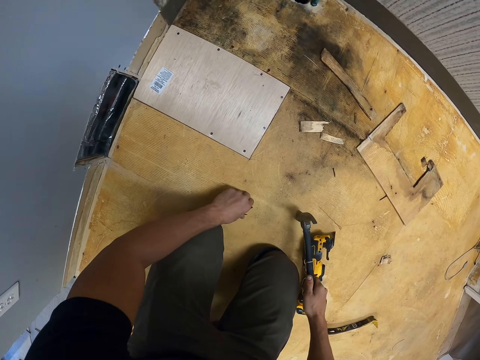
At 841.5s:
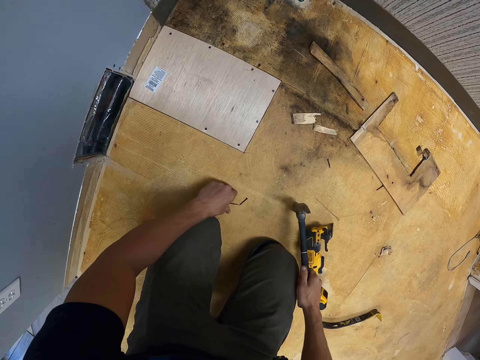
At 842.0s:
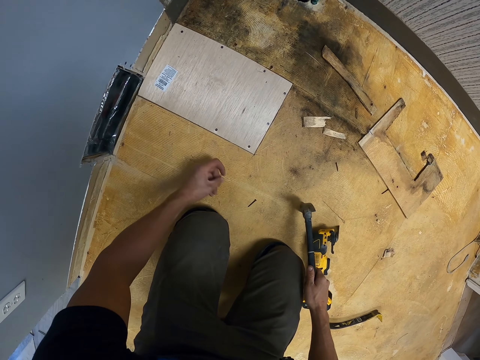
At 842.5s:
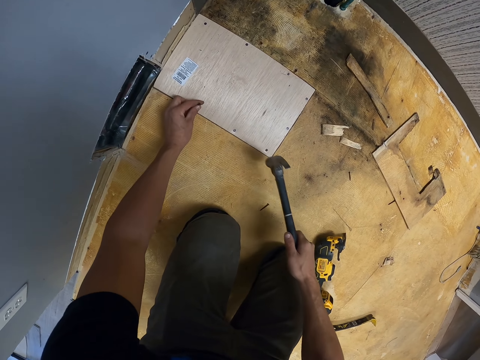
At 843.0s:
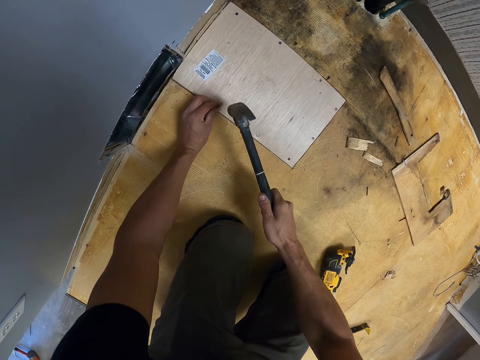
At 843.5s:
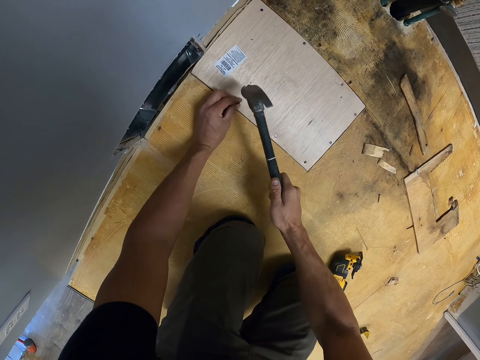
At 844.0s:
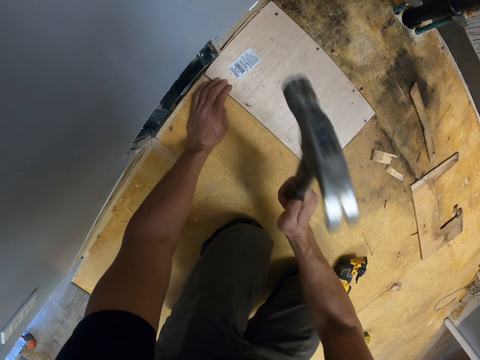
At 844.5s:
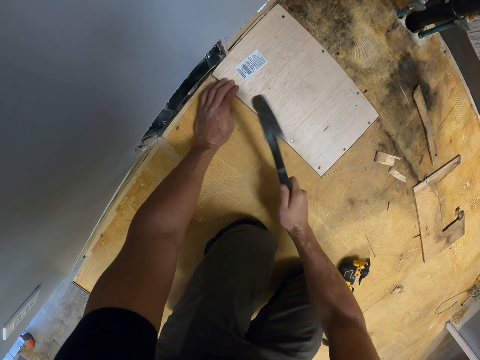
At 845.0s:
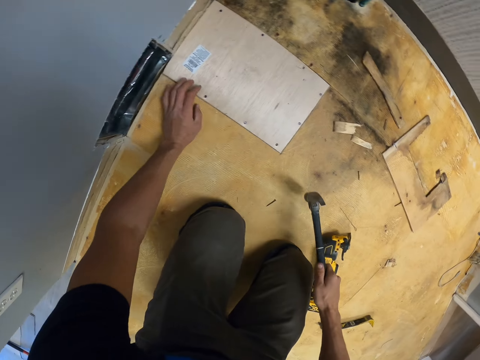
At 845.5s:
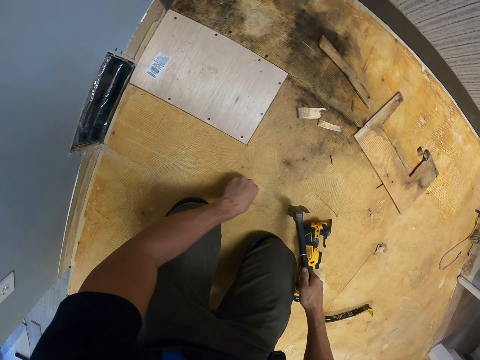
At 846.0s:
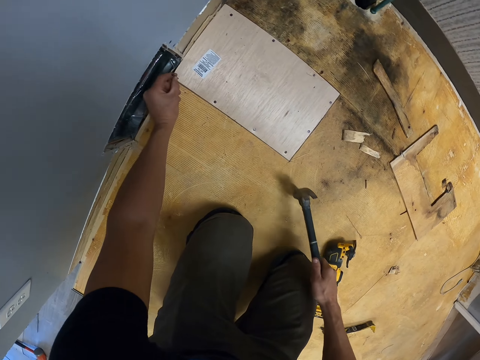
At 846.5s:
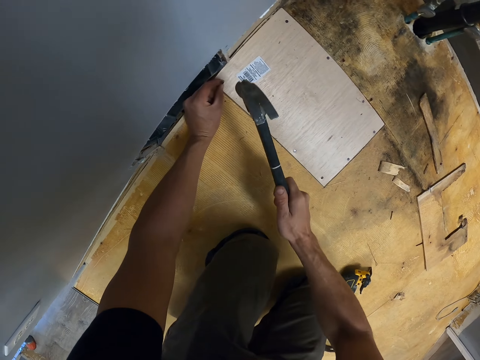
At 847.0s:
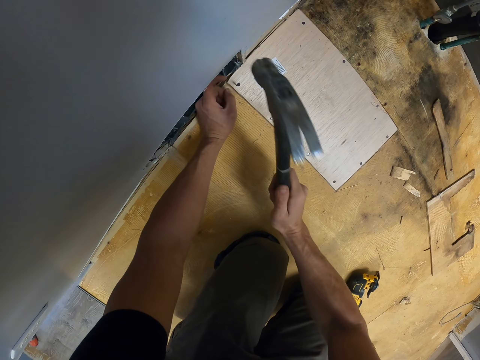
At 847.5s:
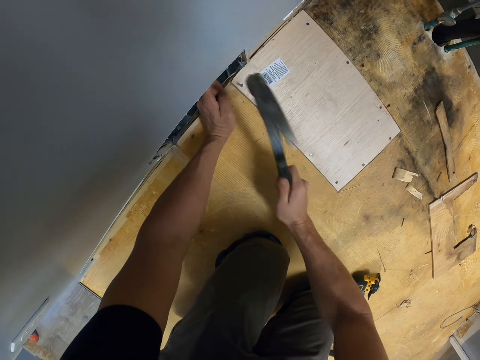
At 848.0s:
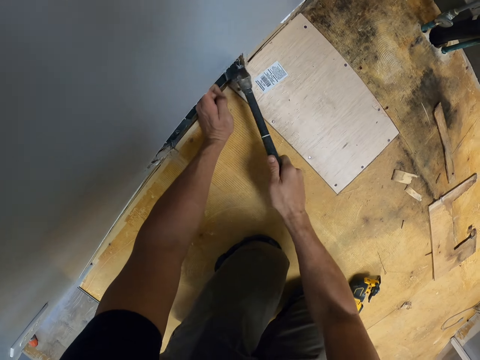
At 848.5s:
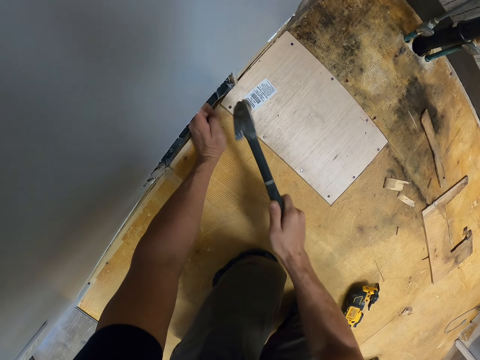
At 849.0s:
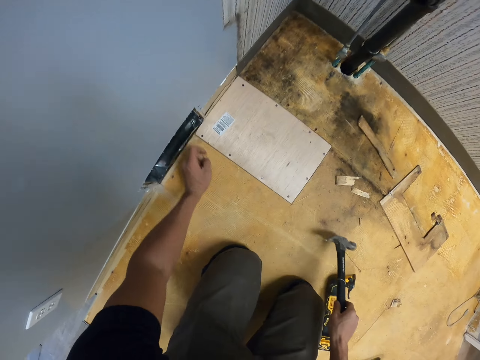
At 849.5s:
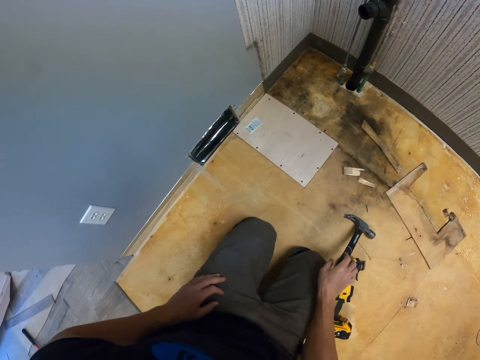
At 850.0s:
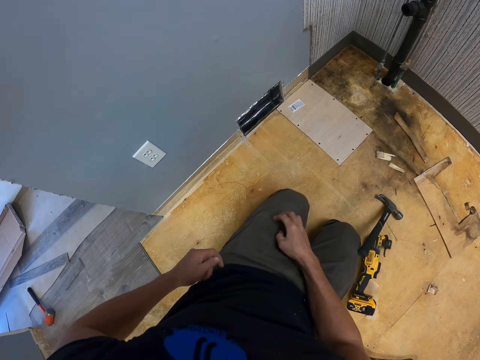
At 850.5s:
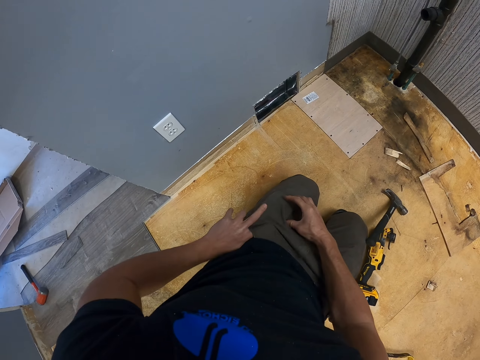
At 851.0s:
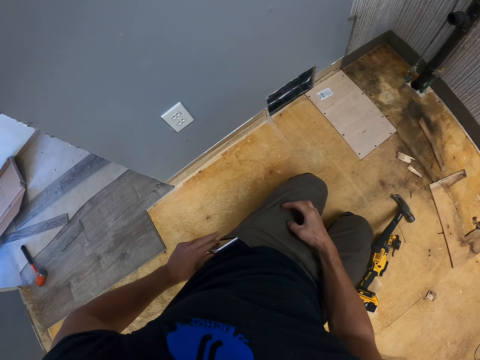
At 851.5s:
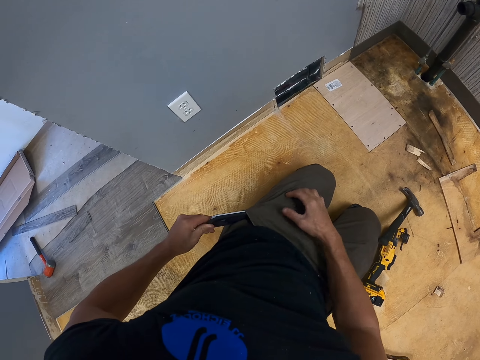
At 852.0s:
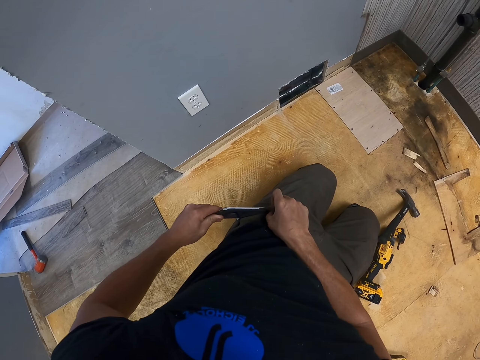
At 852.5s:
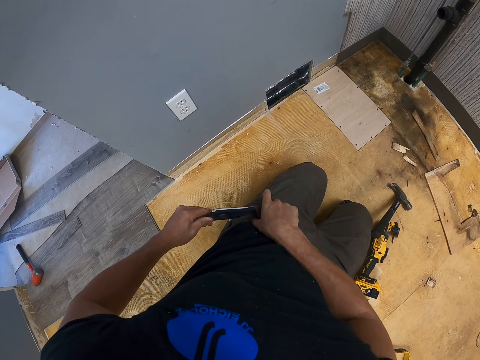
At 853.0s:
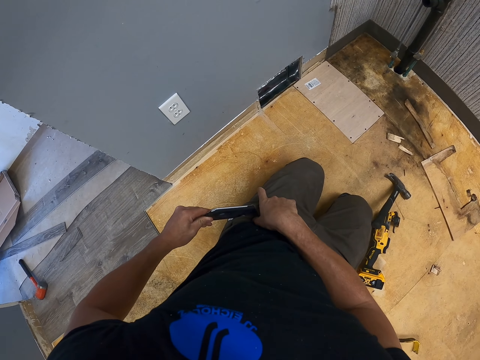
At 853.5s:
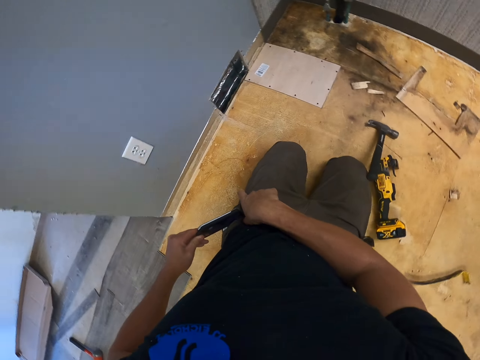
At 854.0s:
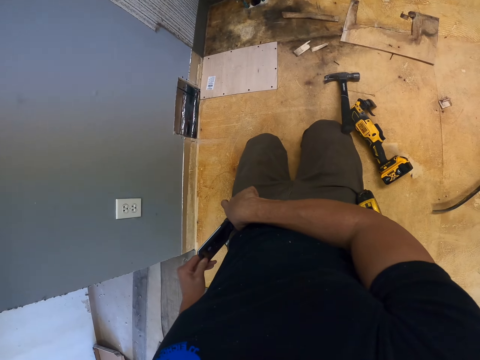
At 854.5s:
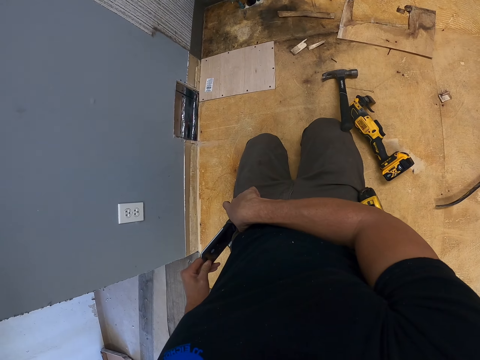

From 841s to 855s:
The camera wearer picks up a nail. They nail the board. They pick up a nail. They nail the board. They drop the hammer on the floor. They remove their phone from the pocket. They check their phone.

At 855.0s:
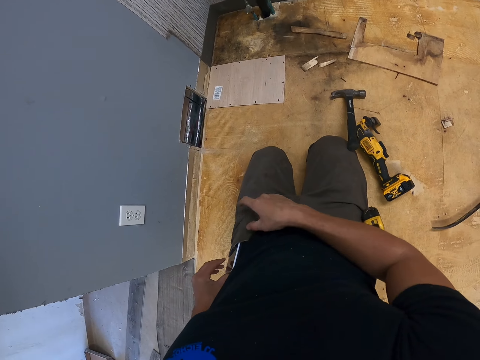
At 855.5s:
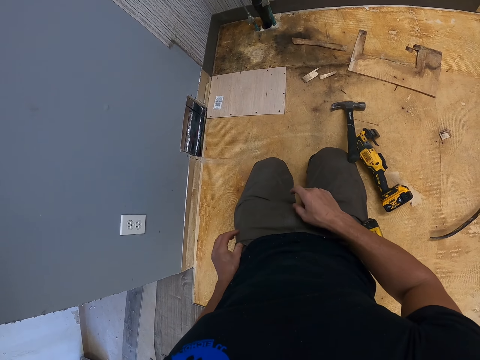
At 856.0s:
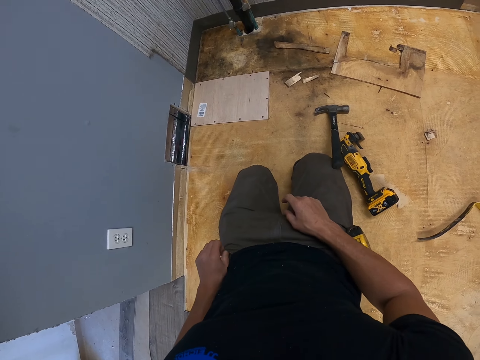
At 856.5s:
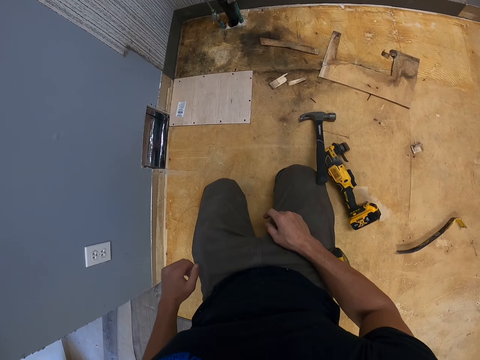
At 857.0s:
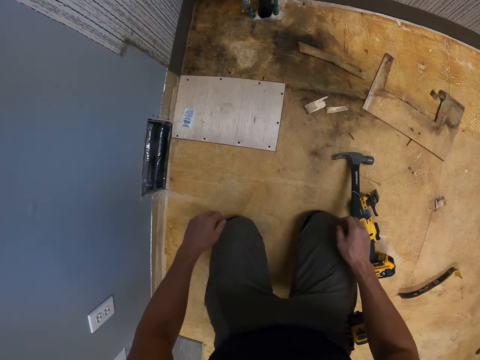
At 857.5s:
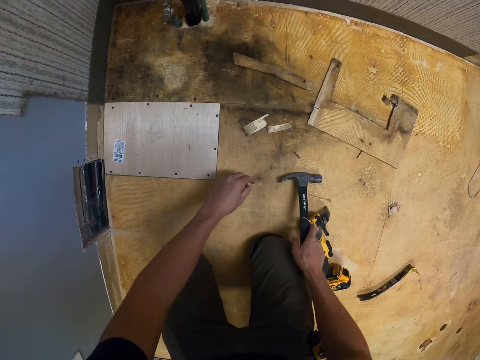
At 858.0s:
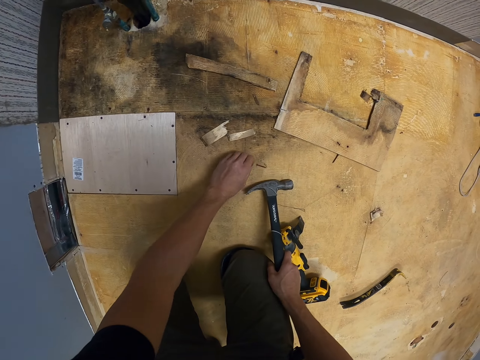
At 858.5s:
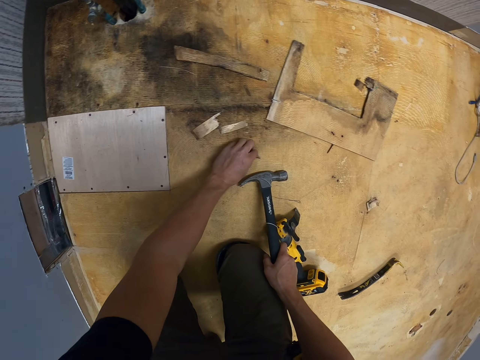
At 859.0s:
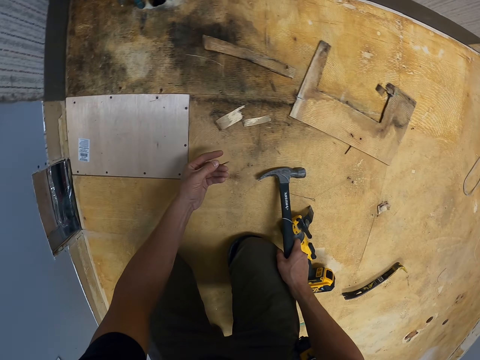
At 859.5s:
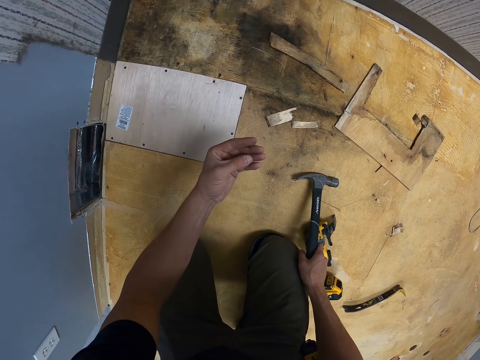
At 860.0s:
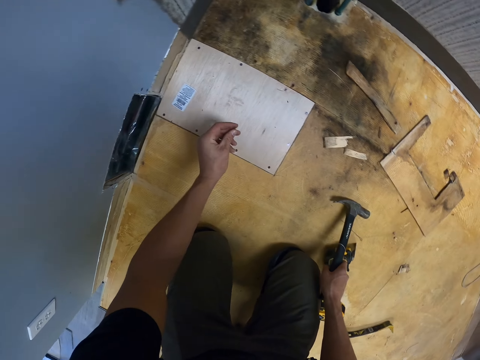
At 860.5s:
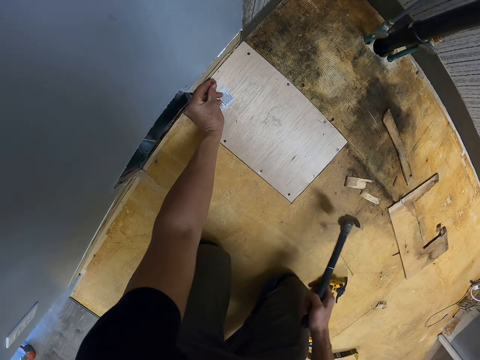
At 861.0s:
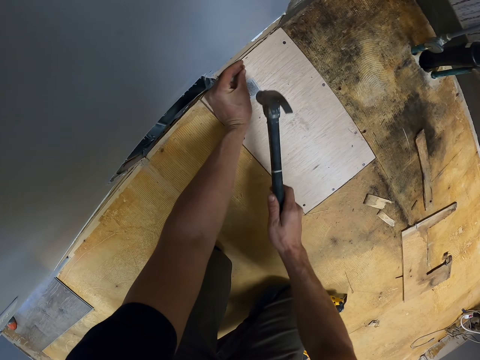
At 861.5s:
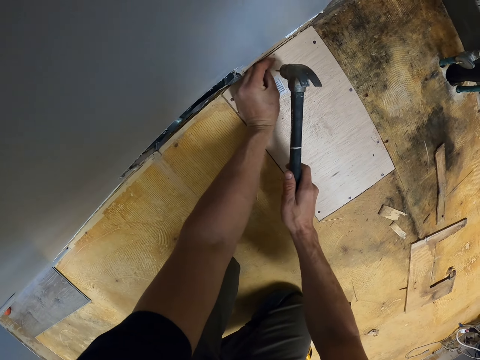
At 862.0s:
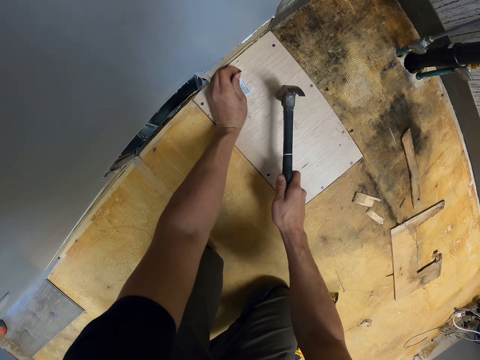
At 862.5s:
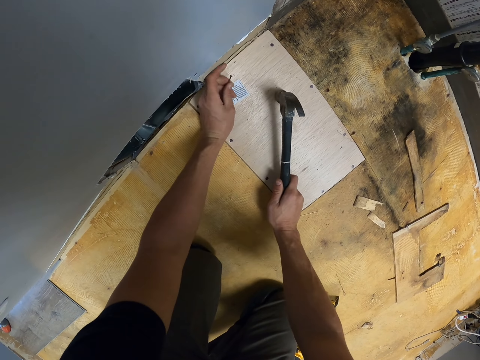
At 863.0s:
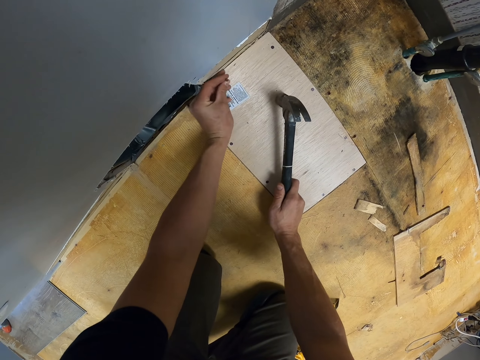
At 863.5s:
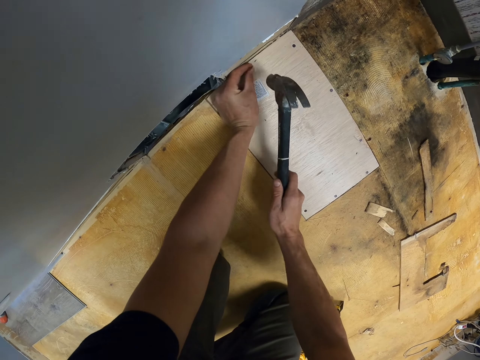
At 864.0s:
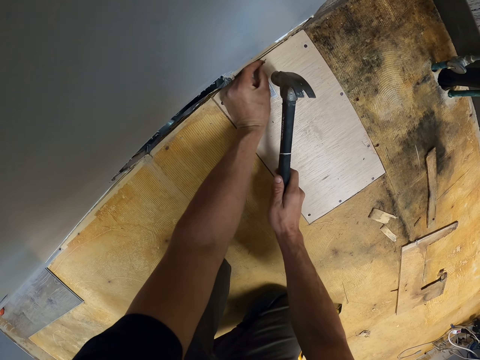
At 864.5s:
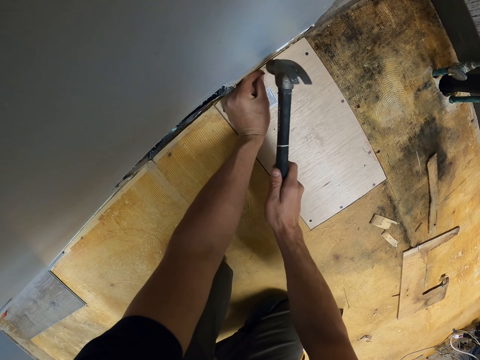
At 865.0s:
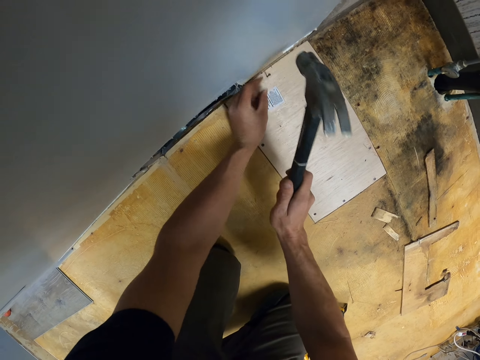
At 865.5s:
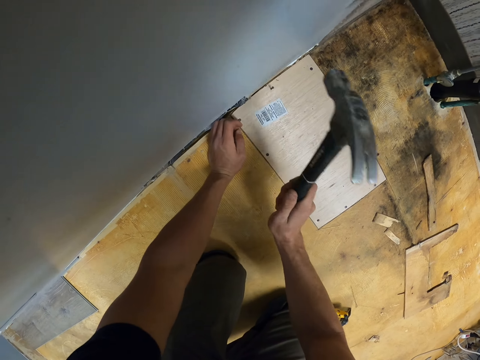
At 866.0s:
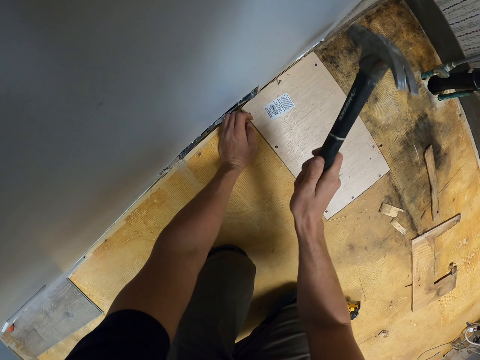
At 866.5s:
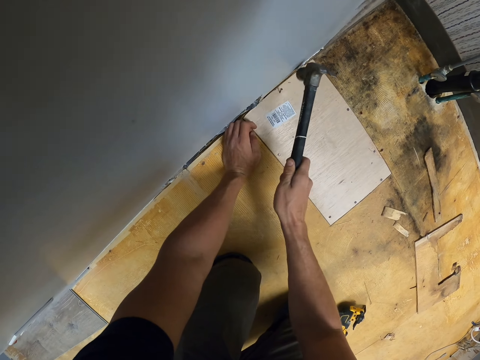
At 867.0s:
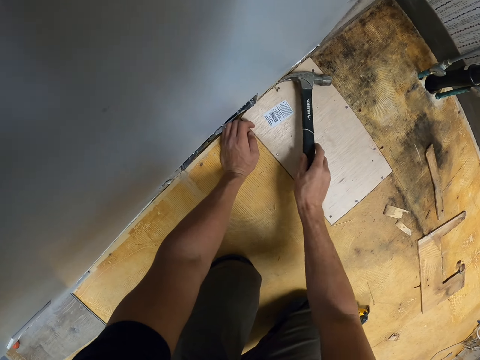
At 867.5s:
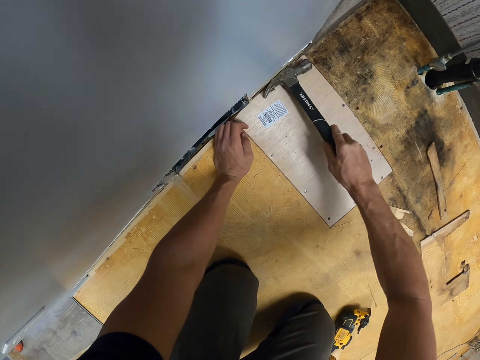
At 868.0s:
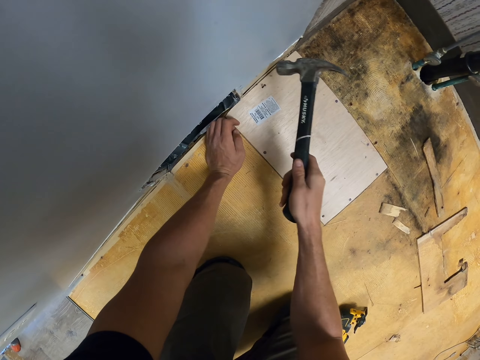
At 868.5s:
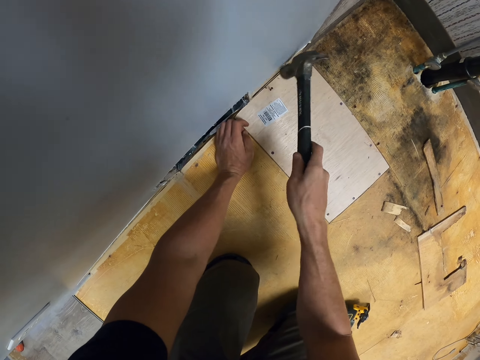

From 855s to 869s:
The camera wearer puts back his cellphone into the pocket. He holds the hammer. He picks a nail, looks at the nail, and hits the nail with the hammer on the wood.
